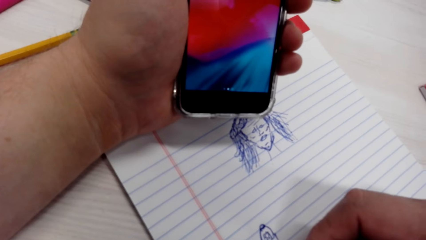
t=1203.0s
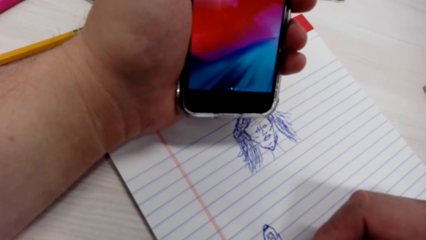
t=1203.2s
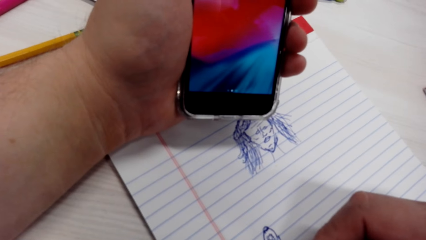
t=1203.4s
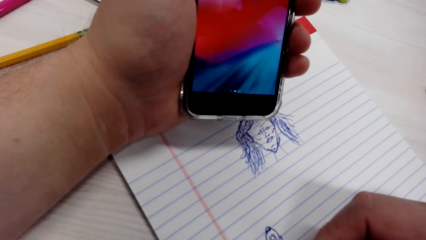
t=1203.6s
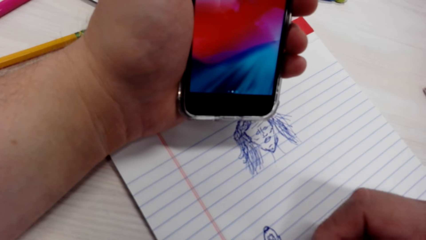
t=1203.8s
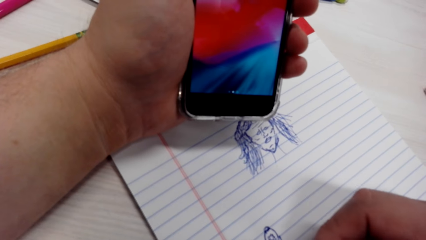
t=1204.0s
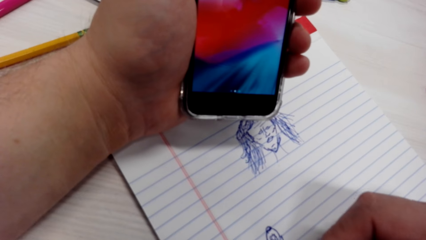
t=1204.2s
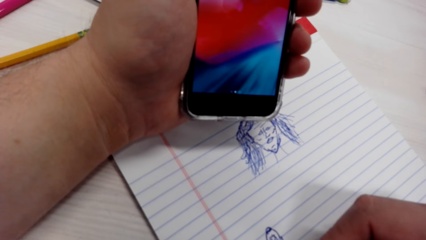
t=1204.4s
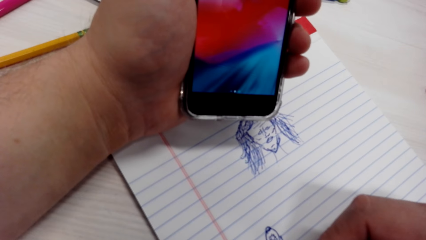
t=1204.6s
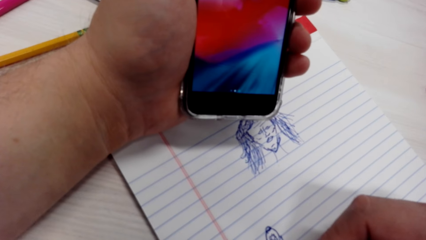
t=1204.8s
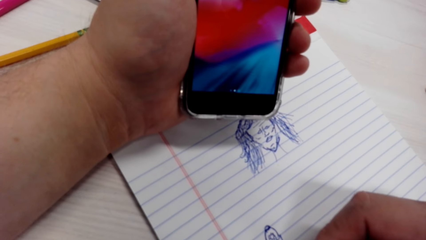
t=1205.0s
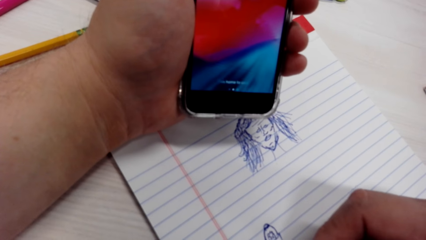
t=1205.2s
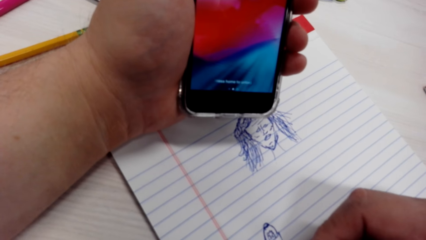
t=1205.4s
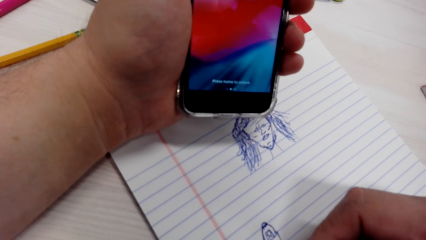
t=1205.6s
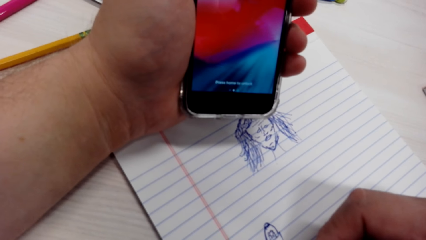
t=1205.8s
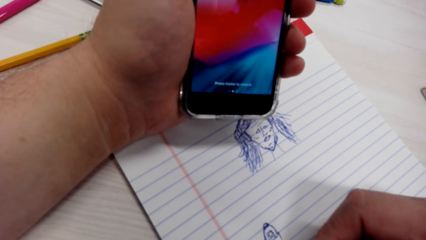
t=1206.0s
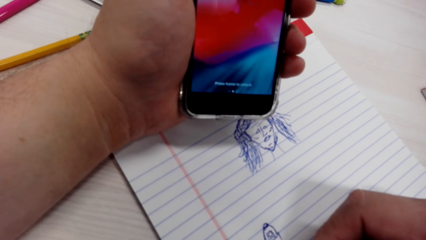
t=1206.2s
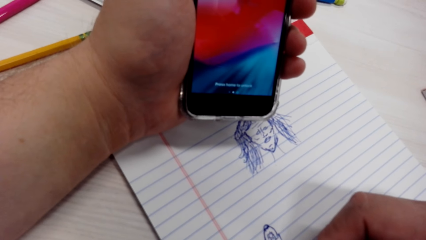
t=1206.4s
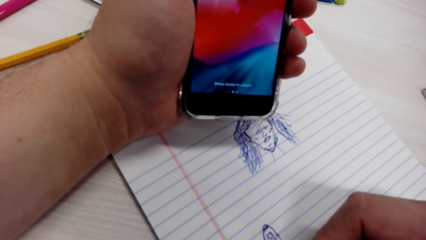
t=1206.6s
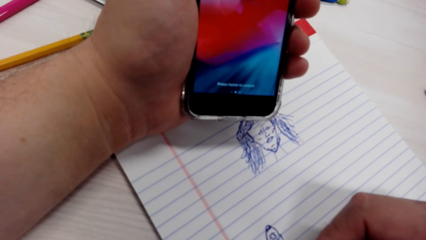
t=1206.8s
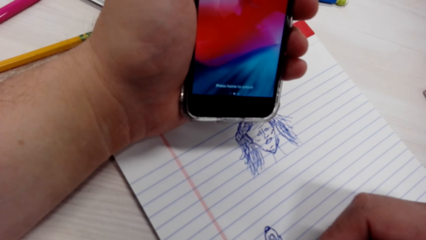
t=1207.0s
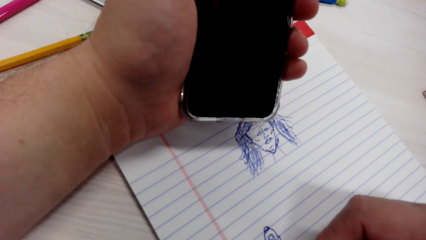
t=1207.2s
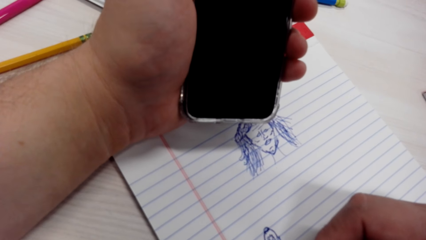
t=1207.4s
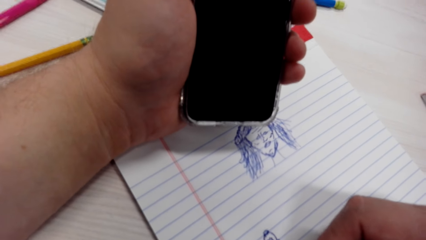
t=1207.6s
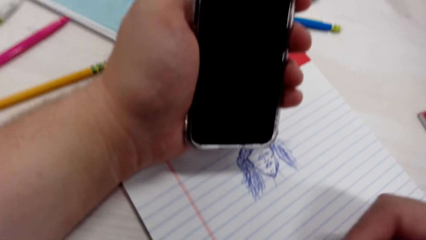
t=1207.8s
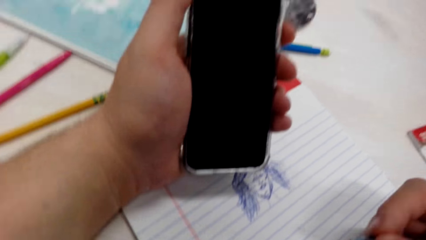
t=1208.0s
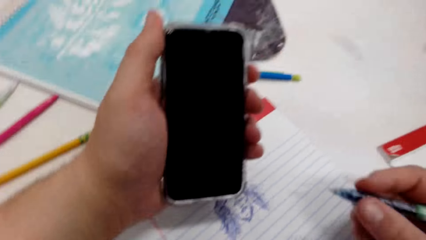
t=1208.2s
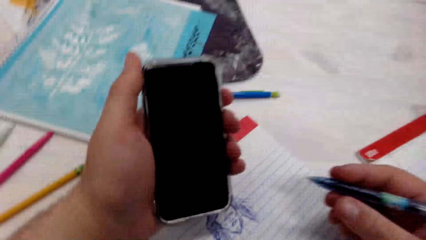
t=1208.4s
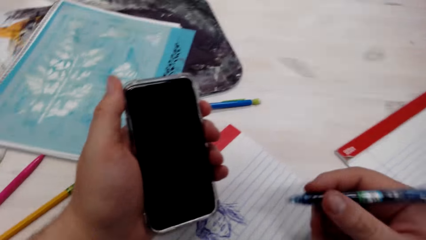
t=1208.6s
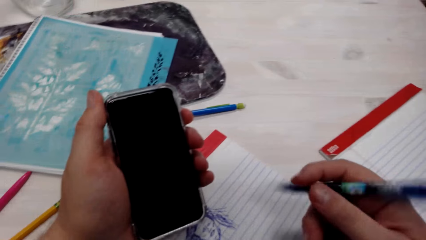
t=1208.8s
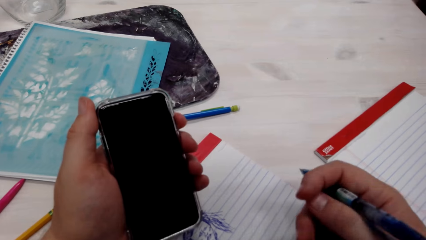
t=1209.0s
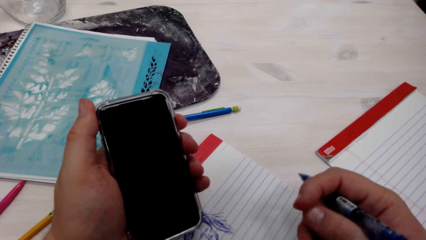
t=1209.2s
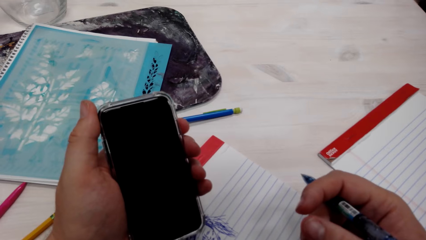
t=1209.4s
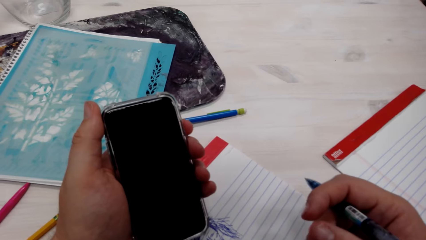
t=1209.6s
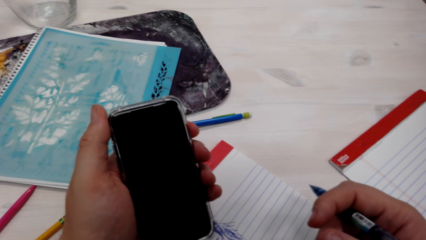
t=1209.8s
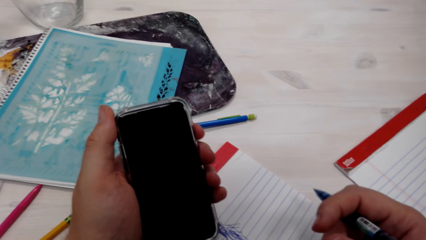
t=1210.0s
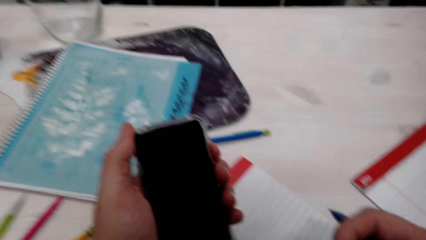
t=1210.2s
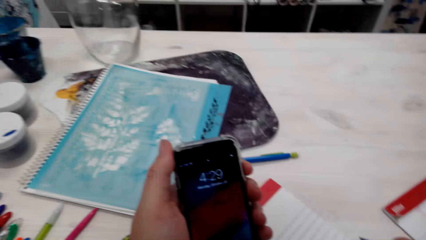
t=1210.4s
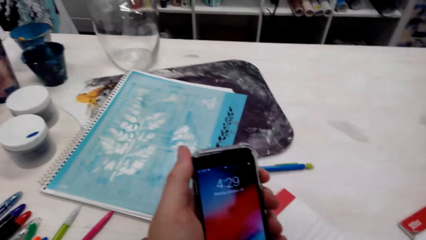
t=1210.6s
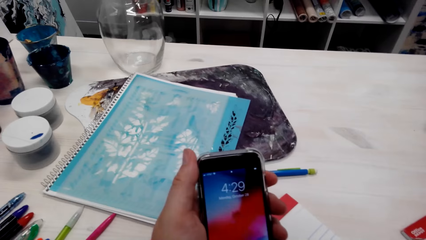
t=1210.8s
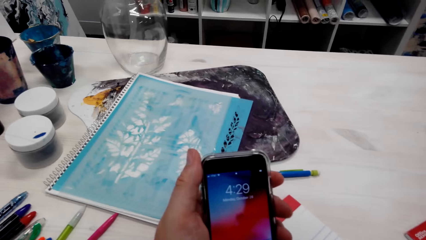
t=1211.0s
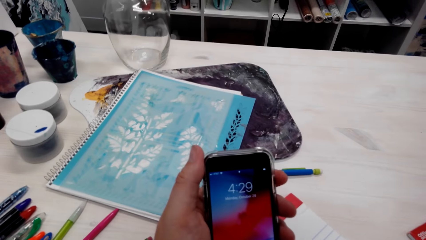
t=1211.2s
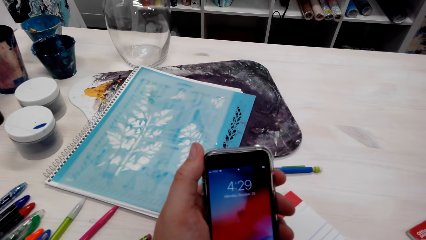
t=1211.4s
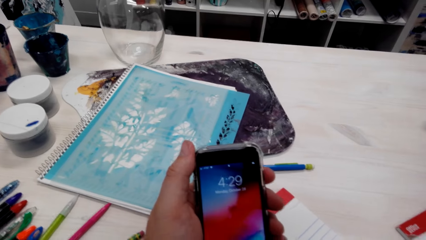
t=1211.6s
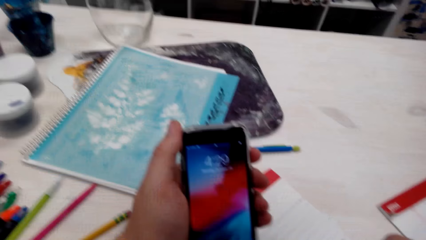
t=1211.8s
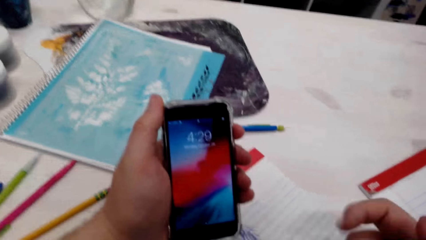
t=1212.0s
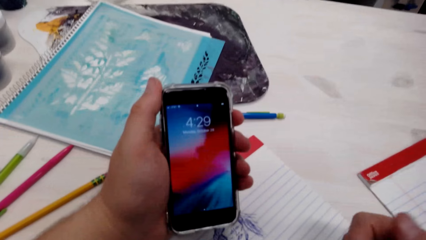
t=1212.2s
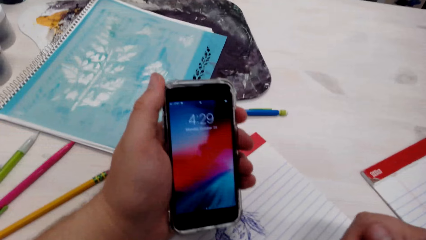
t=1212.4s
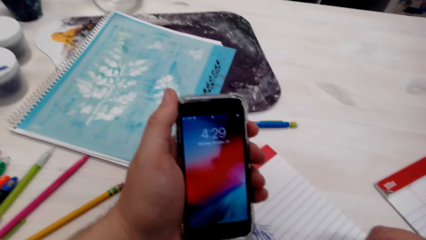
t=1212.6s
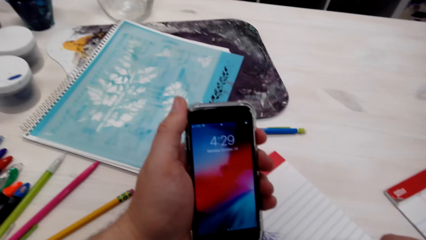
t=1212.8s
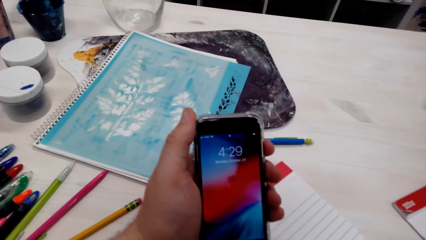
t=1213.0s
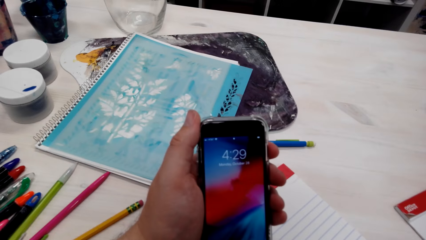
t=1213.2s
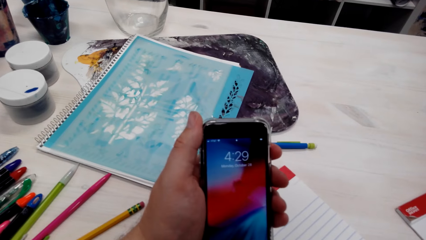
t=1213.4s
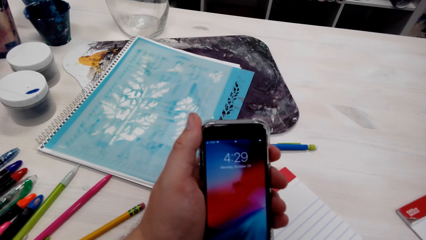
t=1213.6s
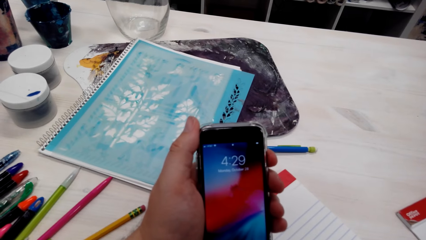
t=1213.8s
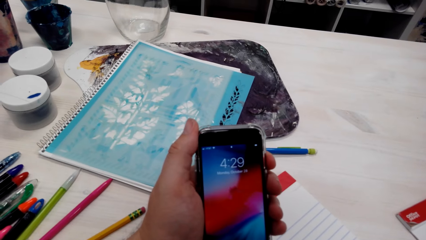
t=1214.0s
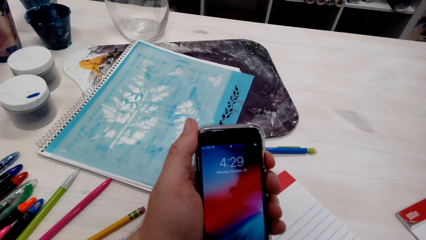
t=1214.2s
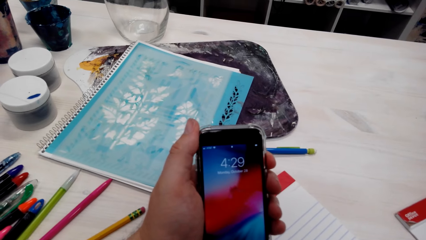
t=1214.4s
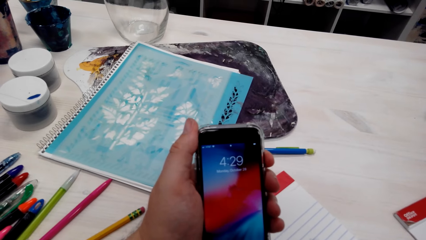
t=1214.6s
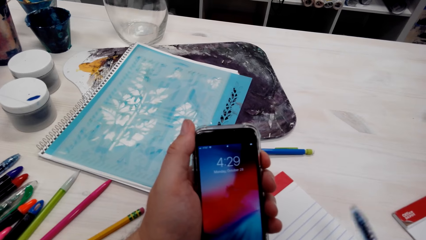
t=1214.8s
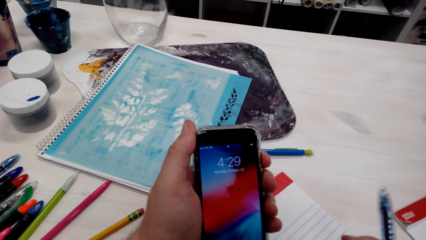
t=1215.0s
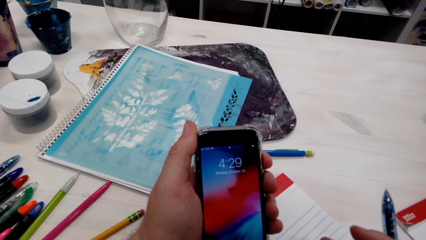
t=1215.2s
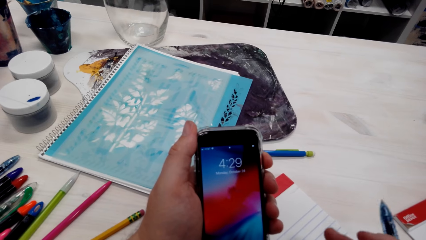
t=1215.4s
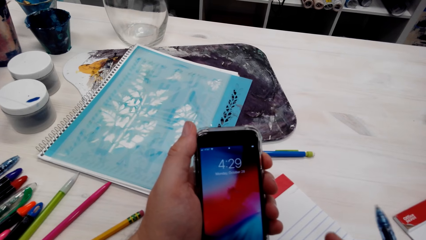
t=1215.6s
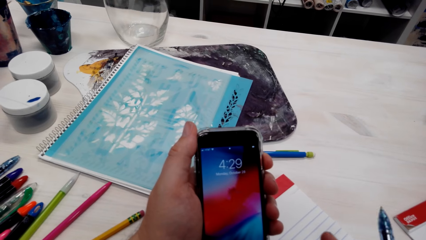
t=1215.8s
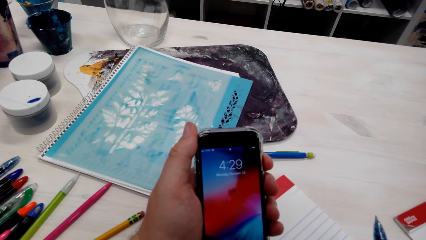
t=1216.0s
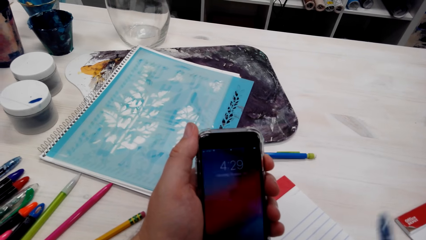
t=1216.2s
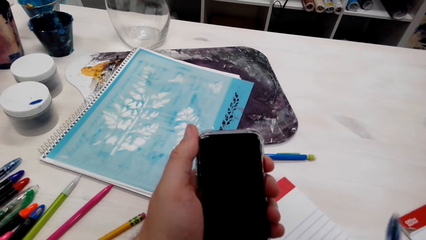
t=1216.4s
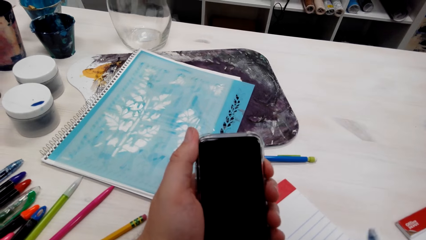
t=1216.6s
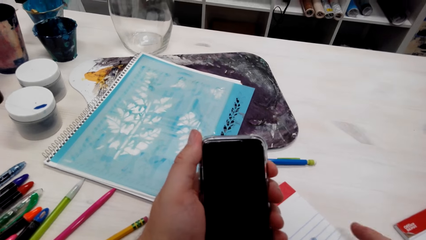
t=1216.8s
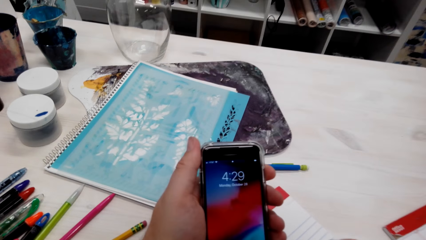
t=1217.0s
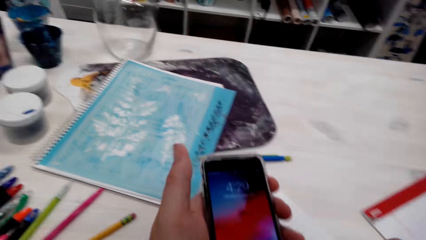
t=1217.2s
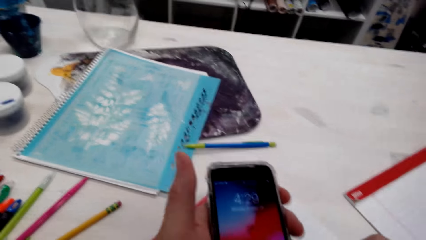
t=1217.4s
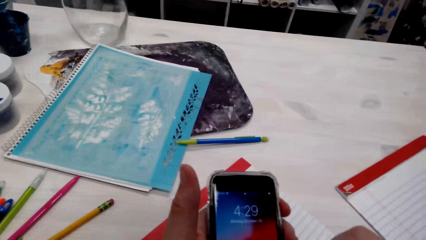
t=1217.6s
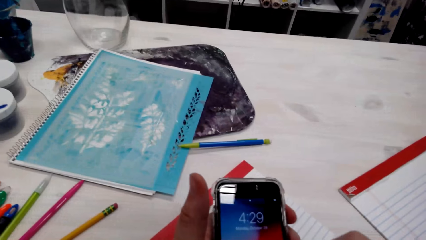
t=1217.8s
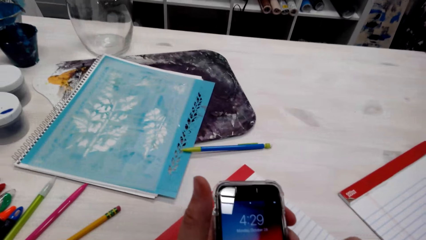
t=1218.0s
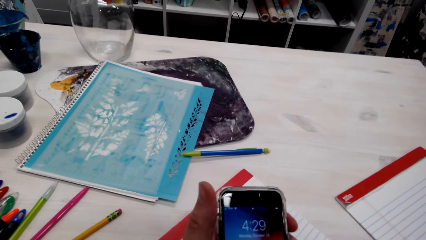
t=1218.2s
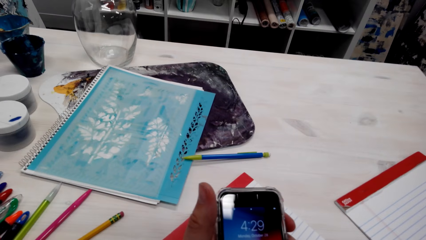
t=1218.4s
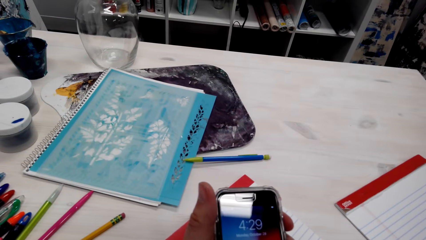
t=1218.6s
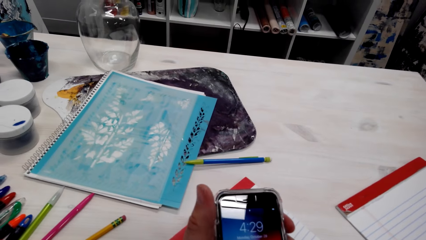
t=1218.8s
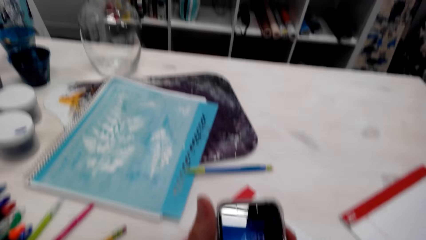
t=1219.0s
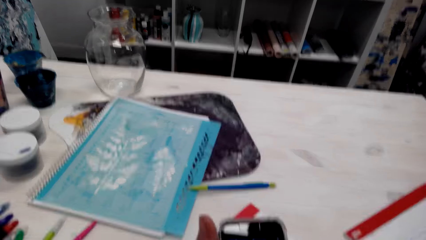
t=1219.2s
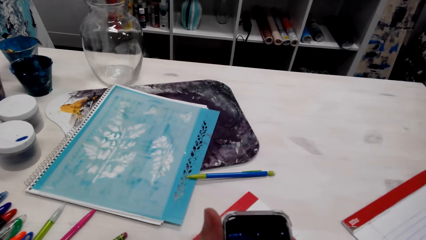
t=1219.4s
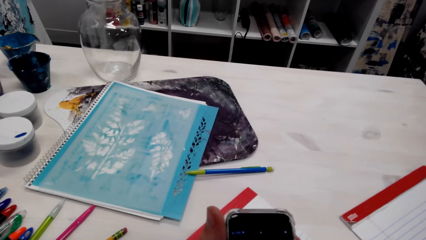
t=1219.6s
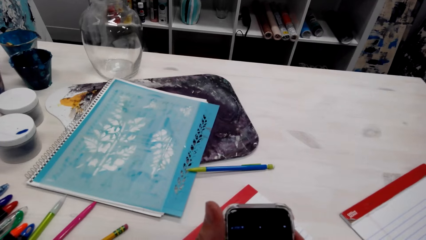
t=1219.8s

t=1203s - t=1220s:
The camera wearer lights the phone on. They hold the phone. A person speaks with another person.
